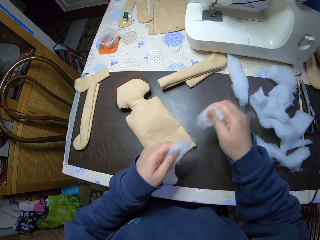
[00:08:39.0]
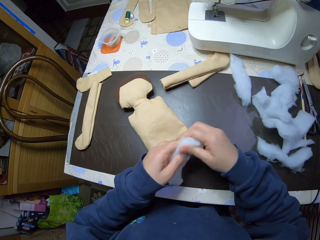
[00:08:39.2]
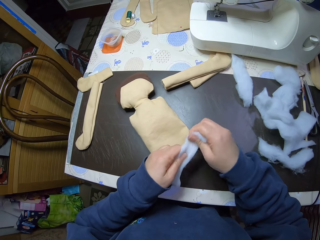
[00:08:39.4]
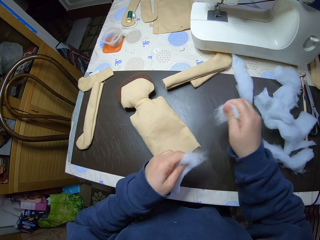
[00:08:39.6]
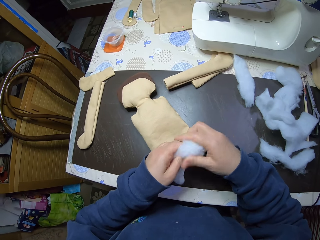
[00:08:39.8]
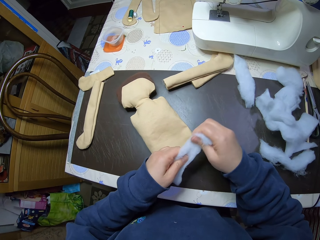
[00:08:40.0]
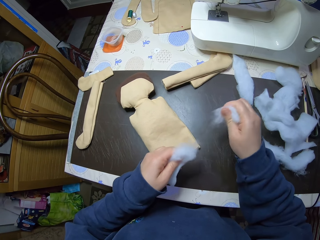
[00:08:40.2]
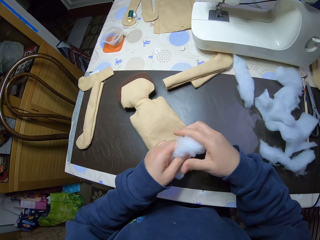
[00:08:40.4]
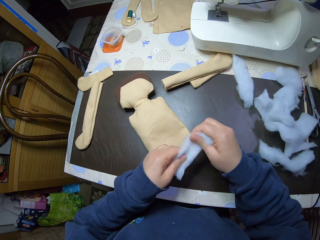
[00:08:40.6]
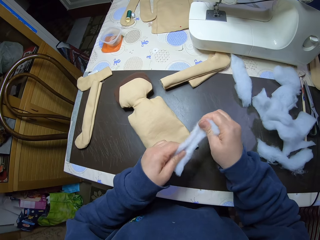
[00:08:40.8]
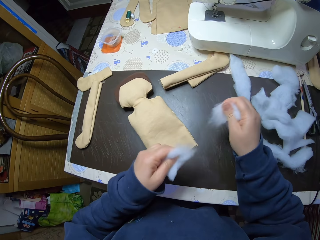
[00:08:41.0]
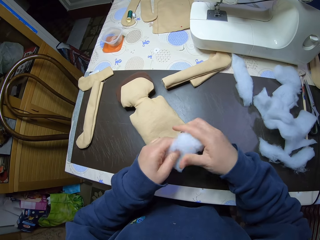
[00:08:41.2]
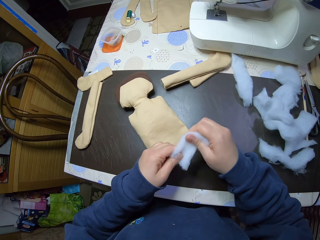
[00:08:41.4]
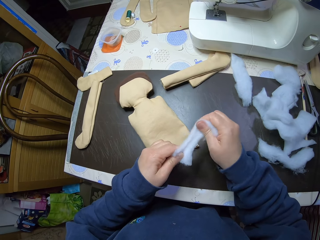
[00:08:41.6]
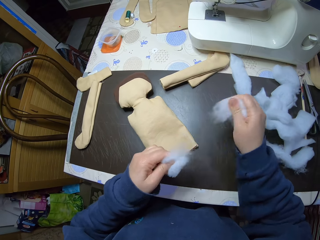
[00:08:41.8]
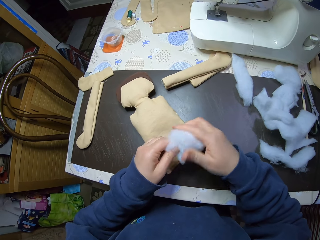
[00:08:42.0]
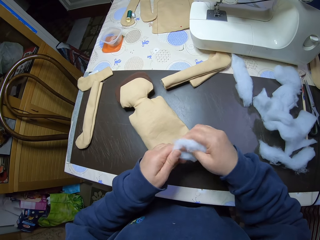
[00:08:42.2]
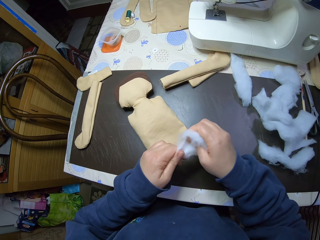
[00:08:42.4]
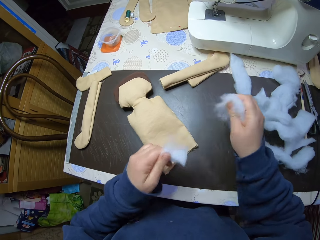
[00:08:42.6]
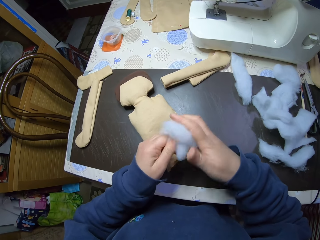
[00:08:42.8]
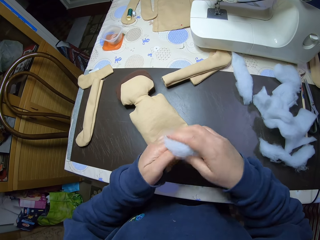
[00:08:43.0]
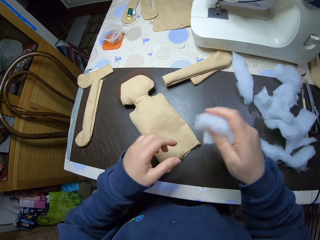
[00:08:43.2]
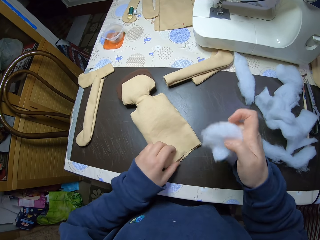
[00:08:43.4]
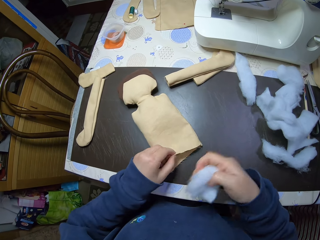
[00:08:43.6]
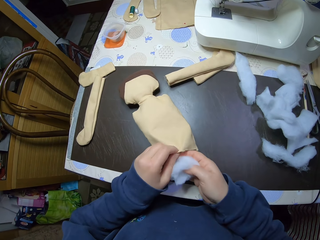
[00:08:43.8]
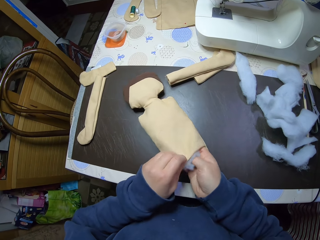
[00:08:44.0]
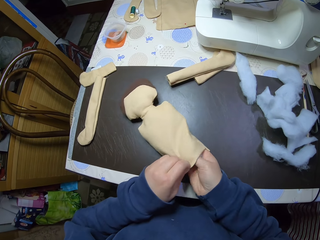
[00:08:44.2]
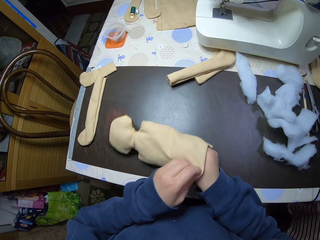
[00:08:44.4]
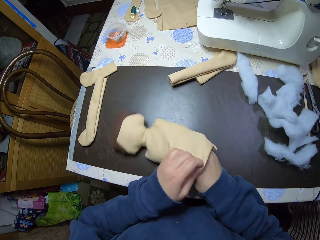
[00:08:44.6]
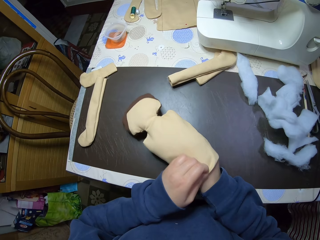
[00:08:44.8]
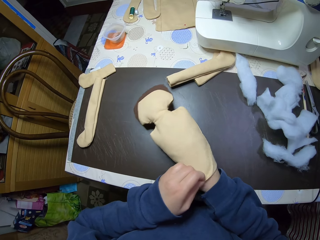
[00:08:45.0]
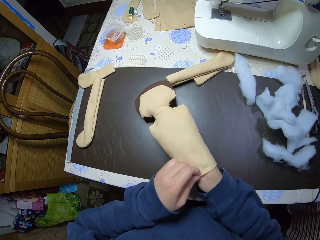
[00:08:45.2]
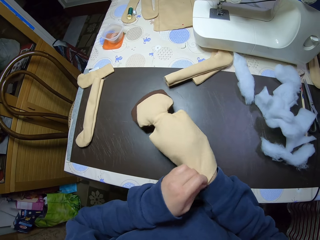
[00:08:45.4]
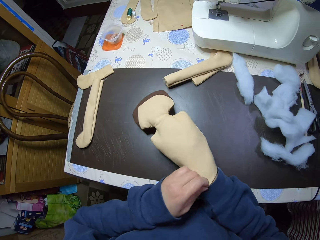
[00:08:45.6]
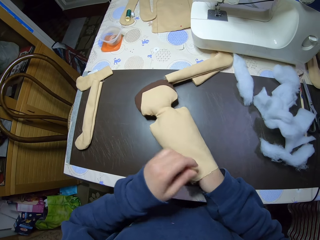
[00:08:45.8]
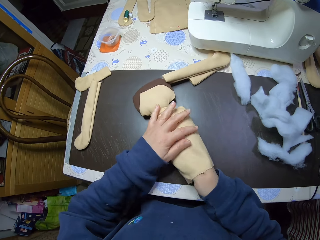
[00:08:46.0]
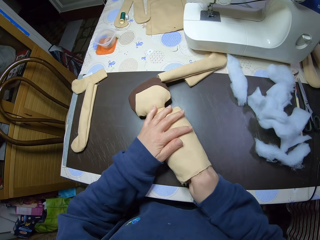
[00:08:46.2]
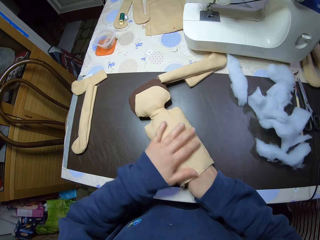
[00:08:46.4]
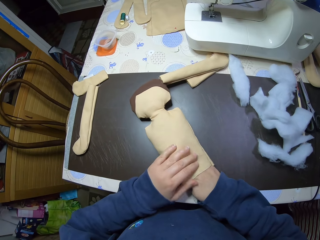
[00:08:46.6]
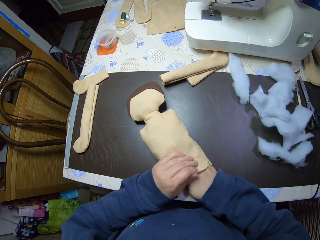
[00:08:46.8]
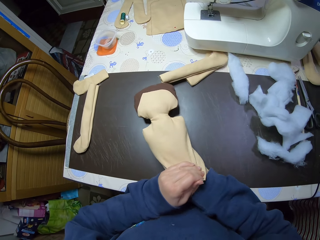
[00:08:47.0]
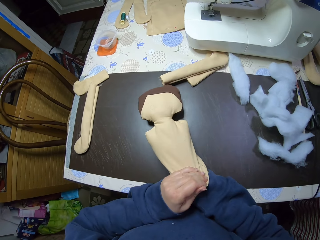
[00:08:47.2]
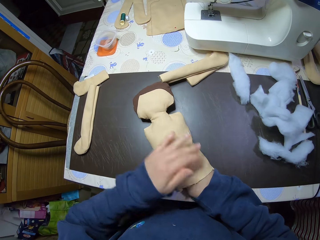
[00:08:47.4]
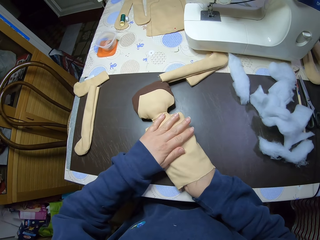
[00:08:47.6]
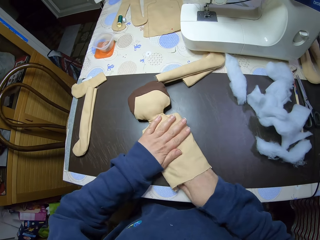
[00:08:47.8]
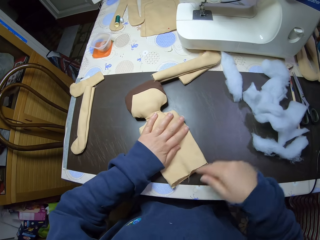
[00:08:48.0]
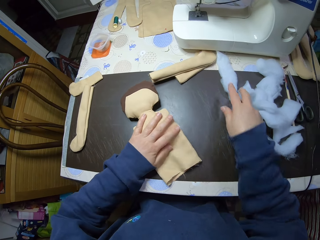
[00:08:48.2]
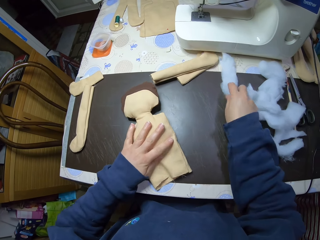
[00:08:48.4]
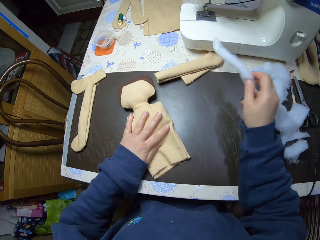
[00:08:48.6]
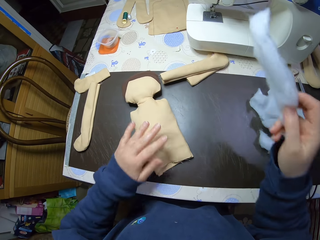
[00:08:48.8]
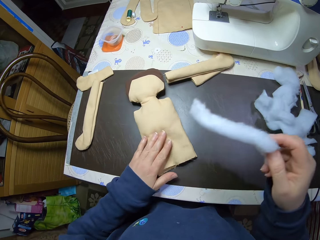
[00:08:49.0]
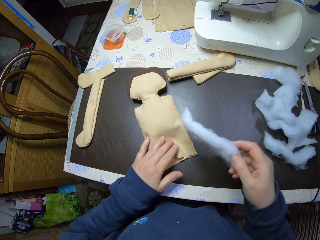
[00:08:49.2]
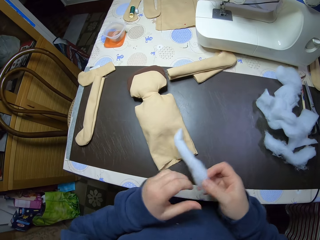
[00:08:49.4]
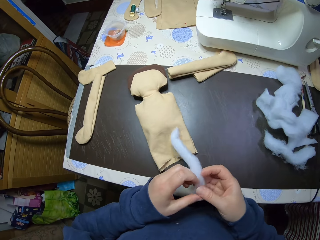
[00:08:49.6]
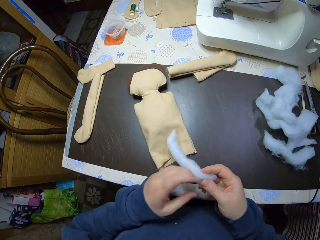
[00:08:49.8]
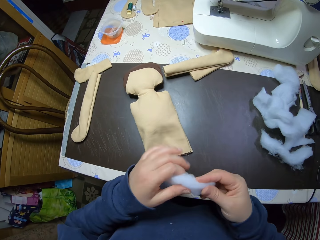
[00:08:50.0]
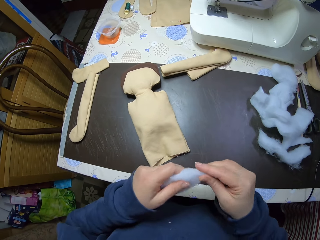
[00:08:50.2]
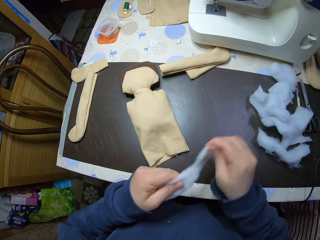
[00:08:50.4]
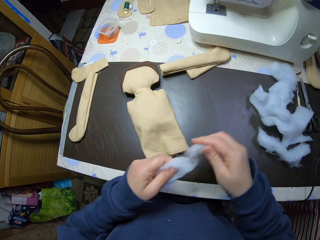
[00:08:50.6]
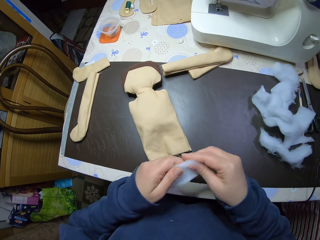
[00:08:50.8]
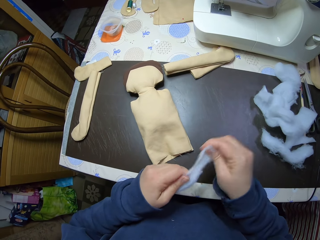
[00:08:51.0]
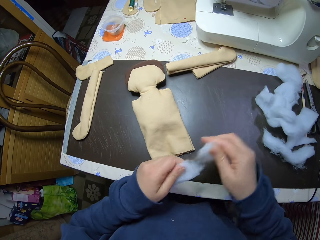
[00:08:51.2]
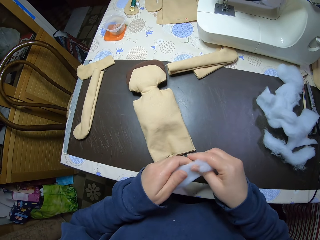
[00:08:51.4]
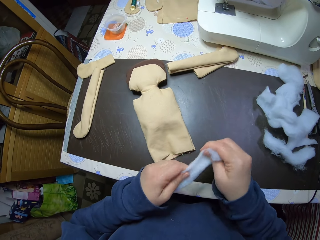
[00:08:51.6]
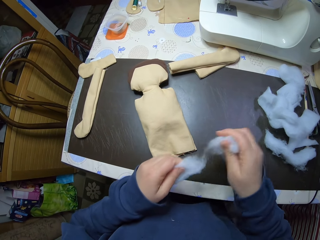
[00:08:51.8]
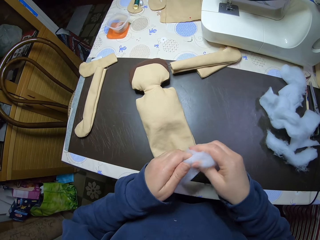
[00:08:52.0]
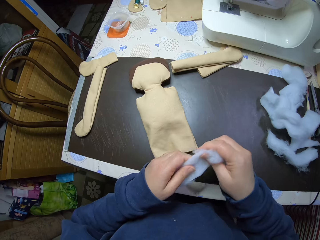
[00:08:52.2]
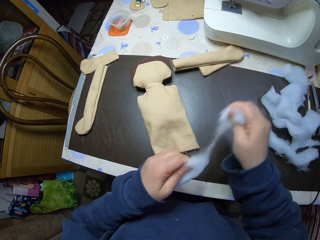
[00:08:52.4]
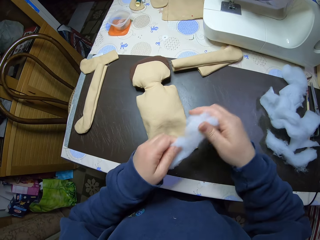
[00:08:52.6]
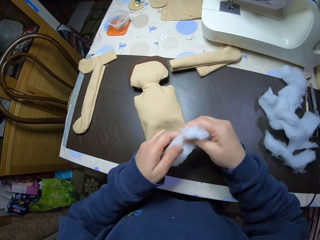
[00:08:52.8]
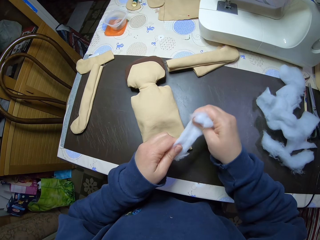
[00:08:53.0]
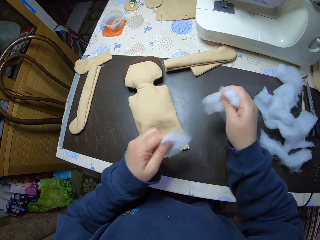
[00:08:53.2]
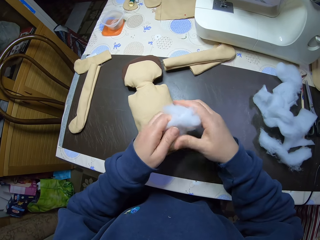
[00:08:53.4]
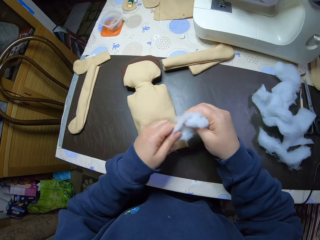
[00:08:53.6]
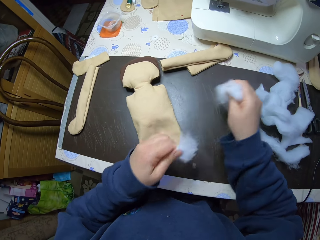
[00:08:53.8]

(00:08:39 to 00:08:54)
The camera wearer holds the doll with his left hand. He puts the shredded cotton wool into the doll with his right hand. He takes his right hand out of the doll. He picks a piece of cotton wool from the table. He moves the doll on the table with his left hand. He cuts the piece of cotton wool into shreds with his hands. He pulls the wool.

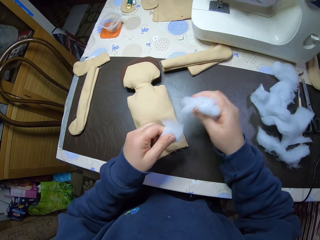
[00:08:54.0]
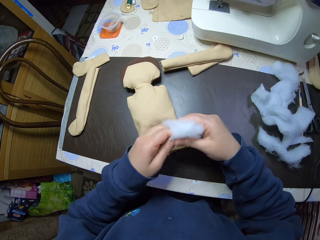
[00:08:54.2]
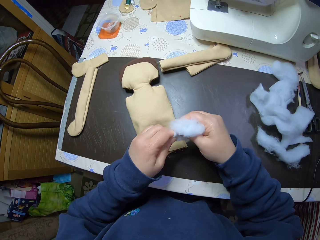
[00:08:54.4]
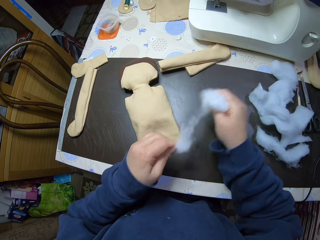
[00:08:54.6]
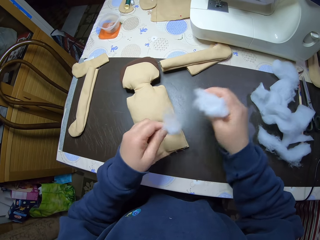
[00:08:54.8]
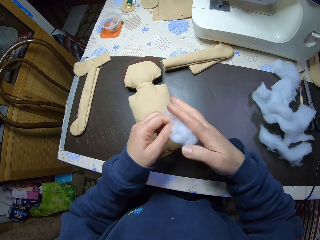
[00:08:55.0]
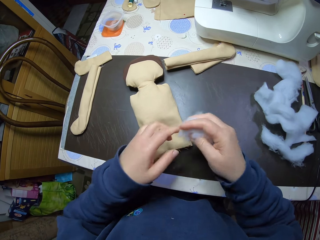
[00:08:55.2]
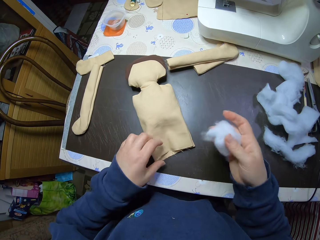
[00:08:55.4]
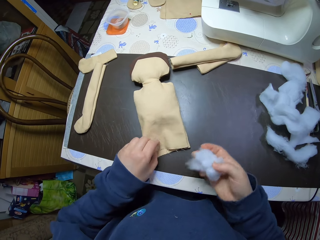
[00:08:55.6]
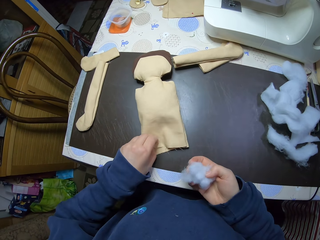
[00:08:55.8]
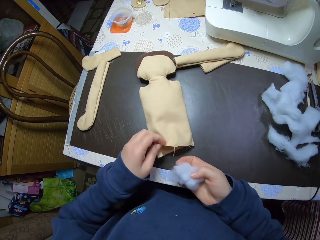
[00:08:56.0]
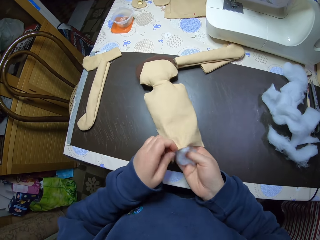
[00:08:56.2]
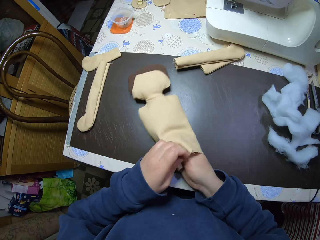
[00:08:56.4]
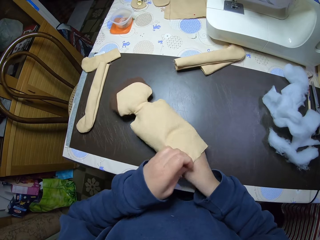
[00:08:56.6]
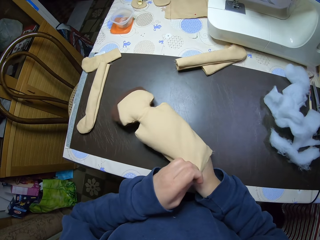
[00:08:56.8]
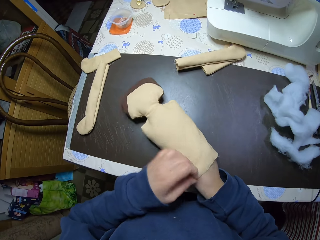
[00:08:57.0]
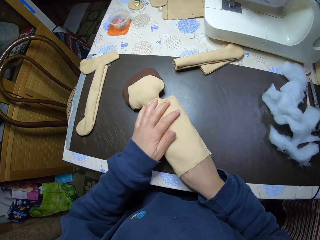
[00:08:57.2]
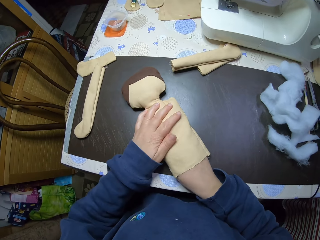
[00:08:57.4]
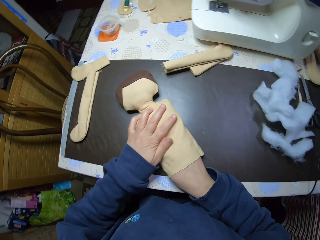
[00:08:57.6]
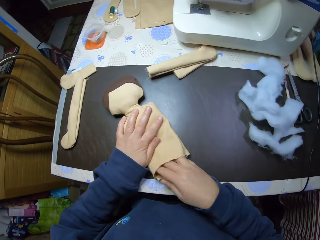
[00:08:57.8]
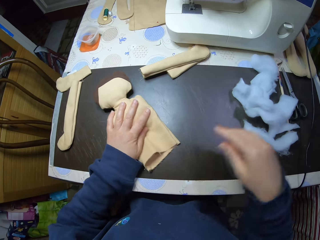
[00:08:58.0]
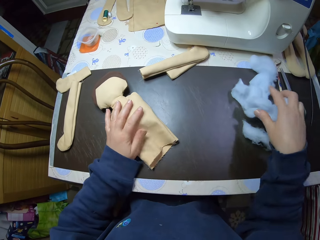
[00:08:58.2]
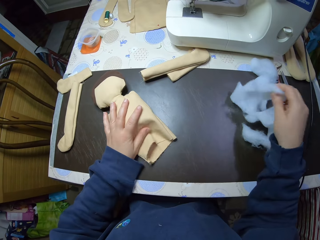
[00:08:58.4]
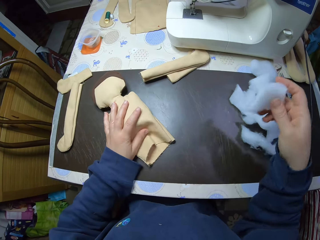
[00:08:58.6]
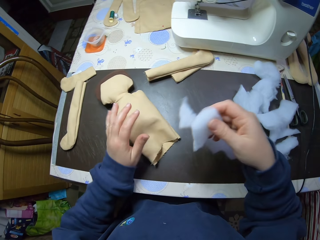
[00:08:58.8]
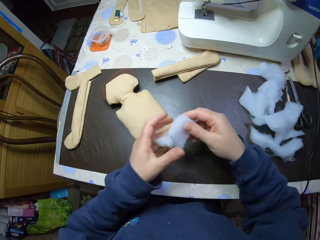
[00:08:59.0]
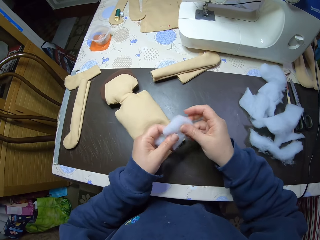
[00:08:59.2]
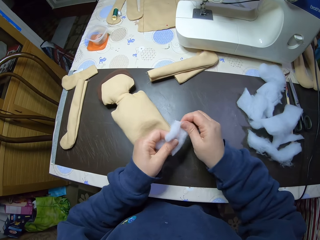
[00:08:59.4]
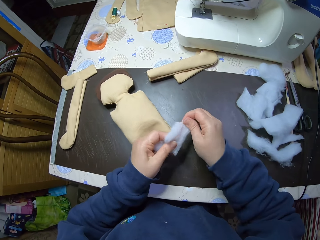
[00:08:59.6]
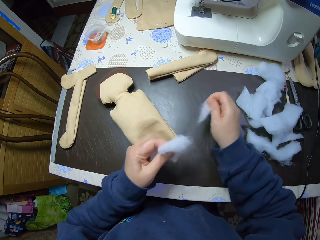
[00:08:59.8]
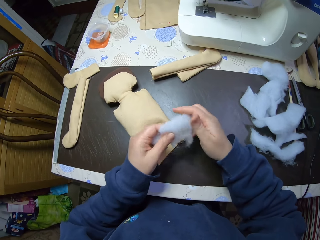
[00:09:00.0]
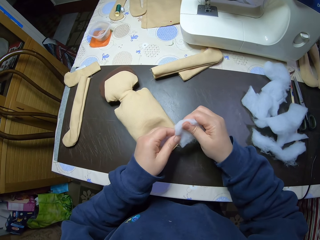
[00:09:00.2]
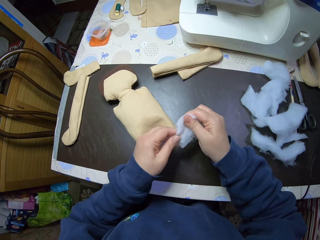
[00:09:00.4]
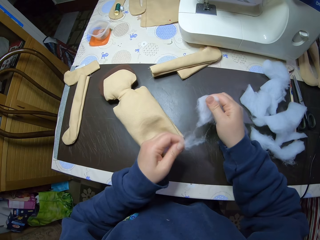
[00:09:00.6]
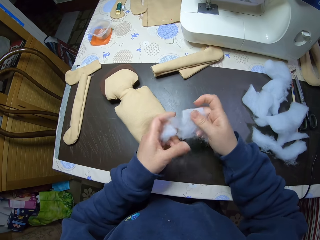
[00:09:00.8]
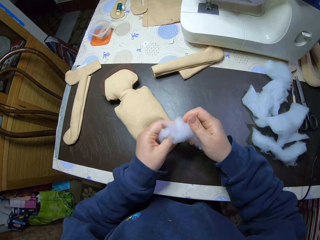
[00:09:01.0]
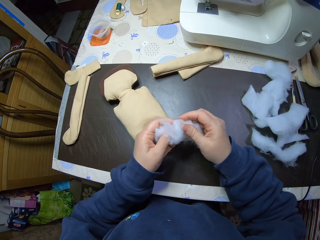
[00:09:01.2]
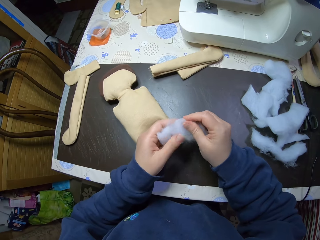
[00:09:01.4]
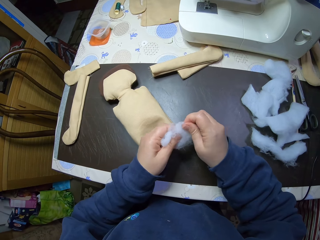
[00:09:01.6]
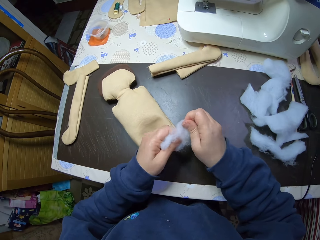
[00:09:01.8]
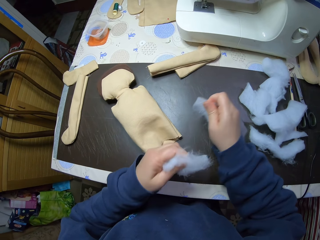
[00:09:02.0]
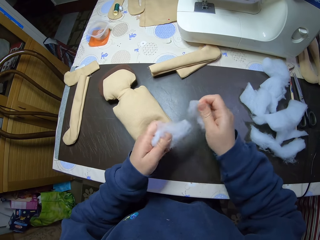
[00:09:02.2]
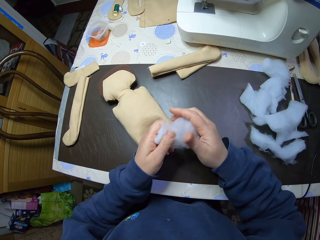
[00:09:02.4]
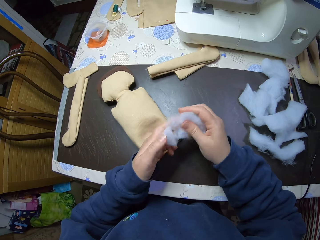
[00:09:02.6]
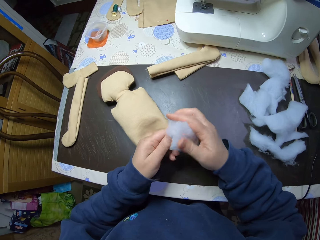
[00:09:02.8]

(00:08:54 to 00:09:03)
The camera wearer holds the doll with his left hand. He puts the shredded cotton wool into the doll with his right hand. He takes his right hand out of the doll. He picks a piece of cotton wool from the table. He cuts the piece of cotton wool into shreds with his hands. He pulls the wool.
